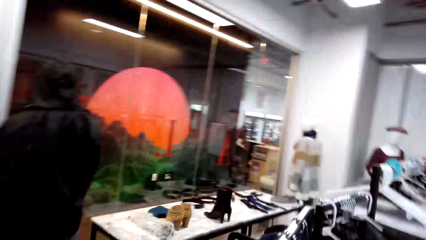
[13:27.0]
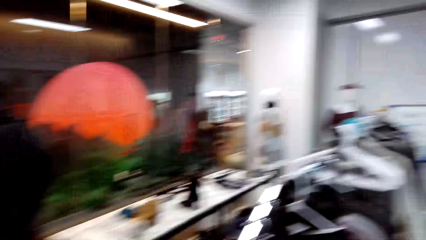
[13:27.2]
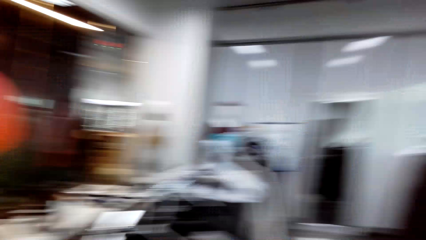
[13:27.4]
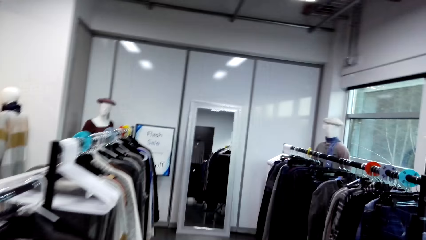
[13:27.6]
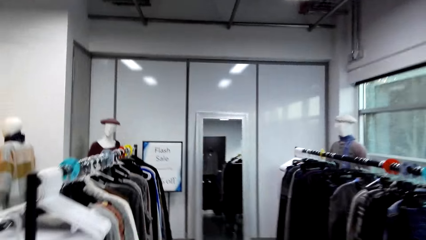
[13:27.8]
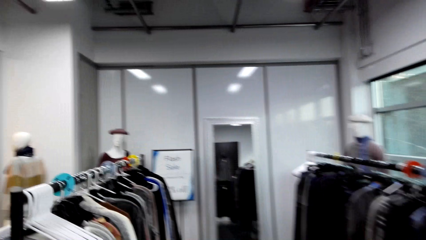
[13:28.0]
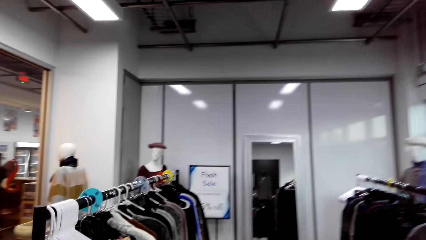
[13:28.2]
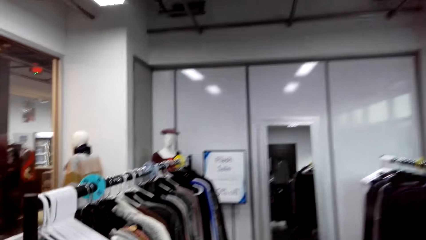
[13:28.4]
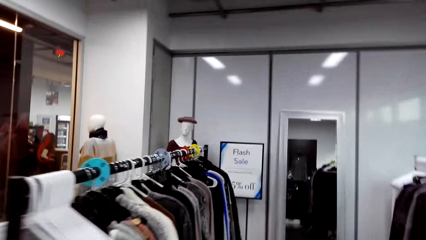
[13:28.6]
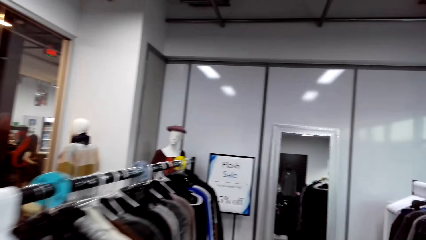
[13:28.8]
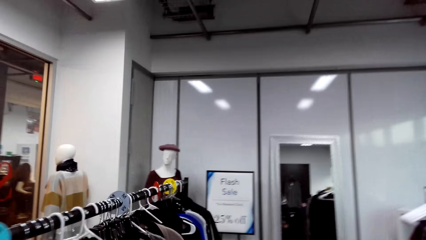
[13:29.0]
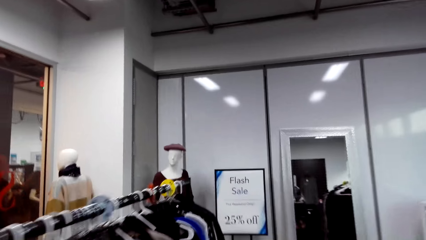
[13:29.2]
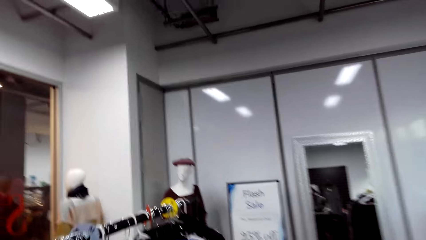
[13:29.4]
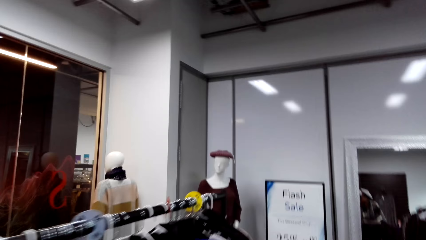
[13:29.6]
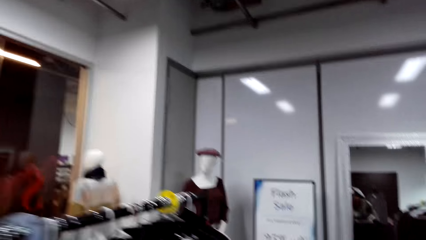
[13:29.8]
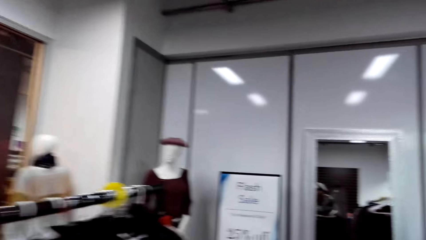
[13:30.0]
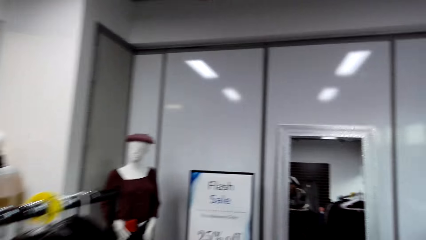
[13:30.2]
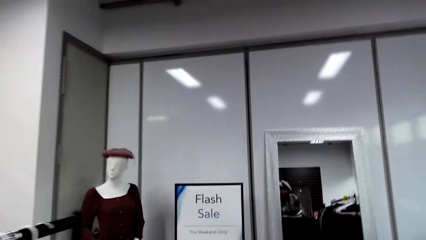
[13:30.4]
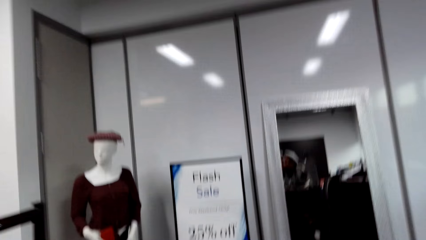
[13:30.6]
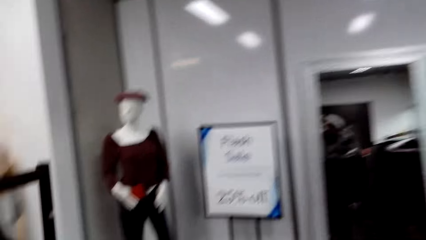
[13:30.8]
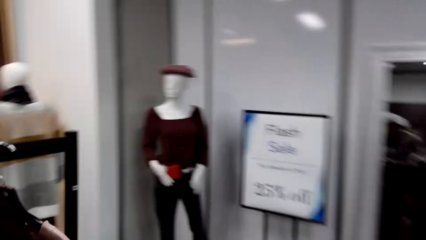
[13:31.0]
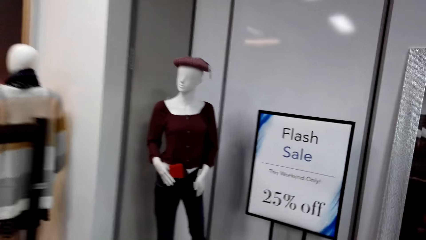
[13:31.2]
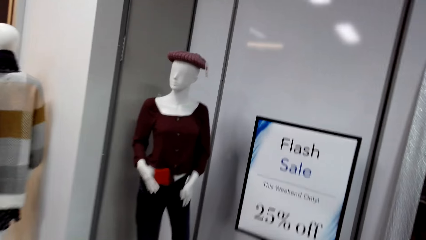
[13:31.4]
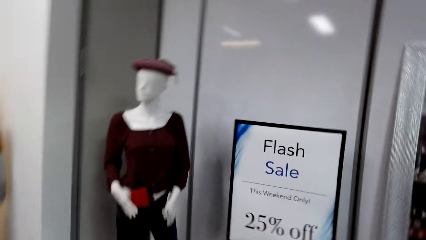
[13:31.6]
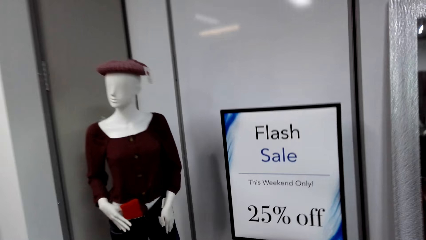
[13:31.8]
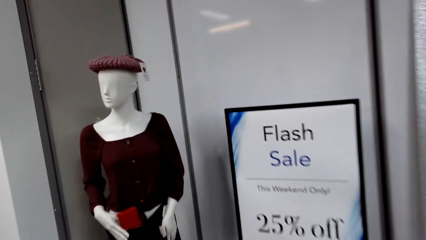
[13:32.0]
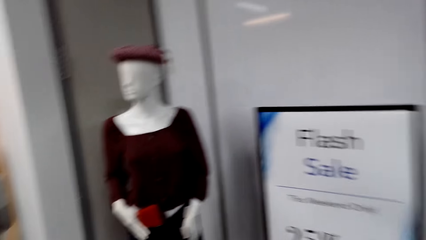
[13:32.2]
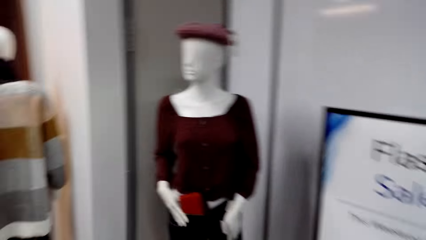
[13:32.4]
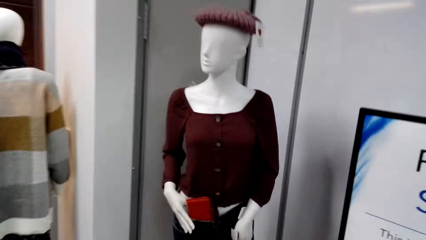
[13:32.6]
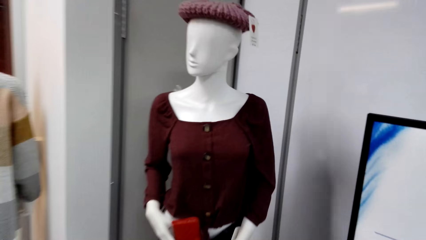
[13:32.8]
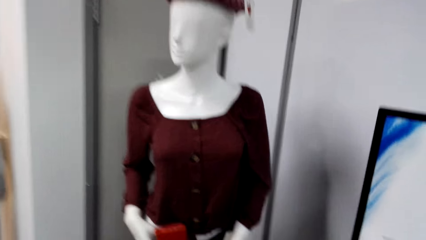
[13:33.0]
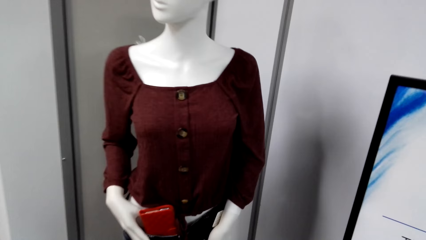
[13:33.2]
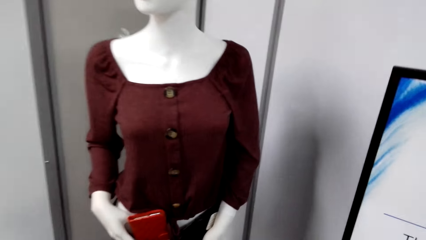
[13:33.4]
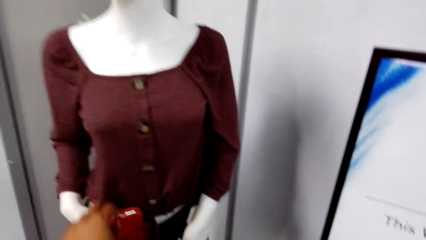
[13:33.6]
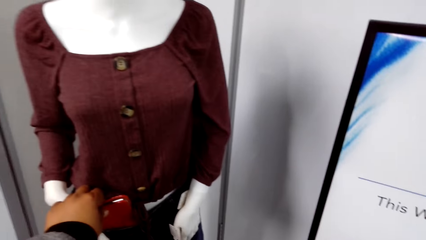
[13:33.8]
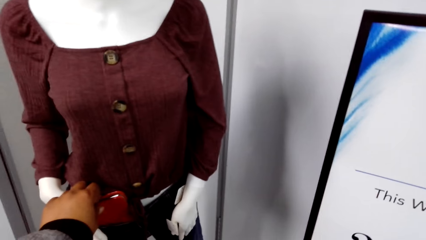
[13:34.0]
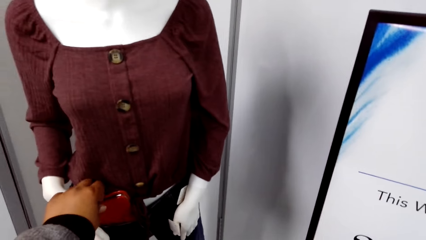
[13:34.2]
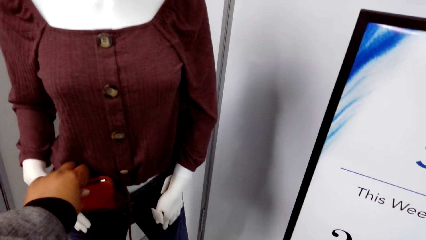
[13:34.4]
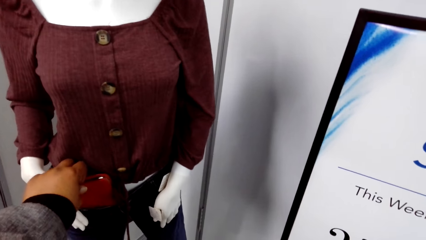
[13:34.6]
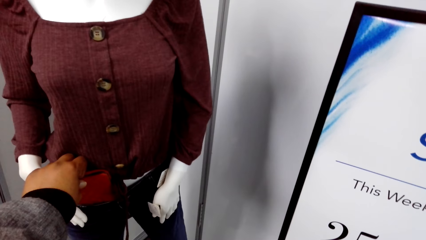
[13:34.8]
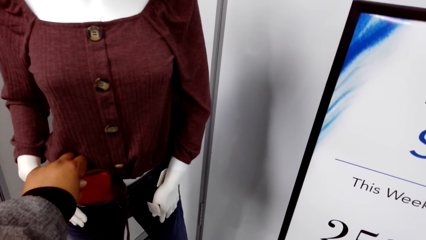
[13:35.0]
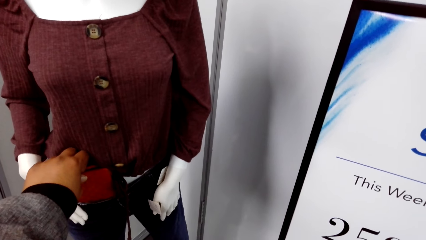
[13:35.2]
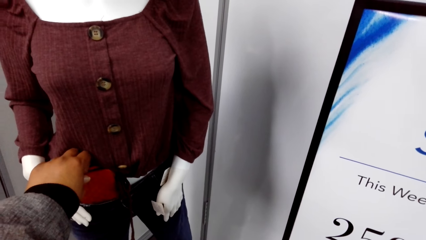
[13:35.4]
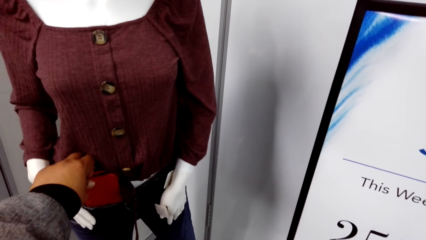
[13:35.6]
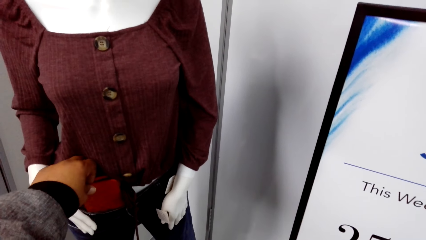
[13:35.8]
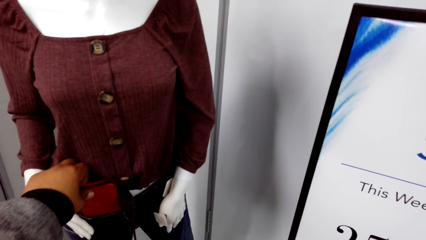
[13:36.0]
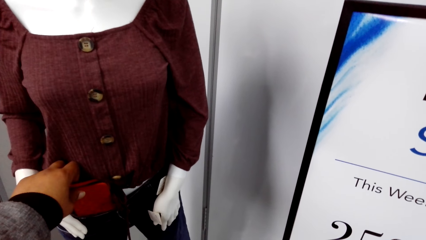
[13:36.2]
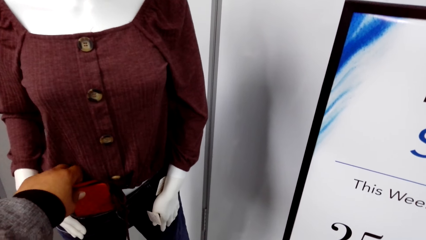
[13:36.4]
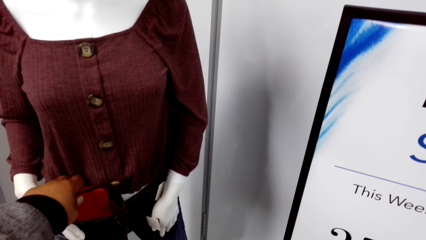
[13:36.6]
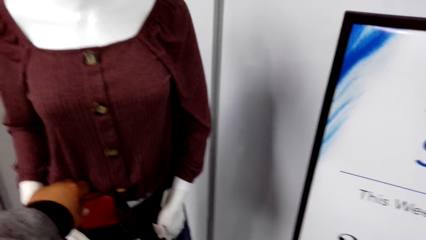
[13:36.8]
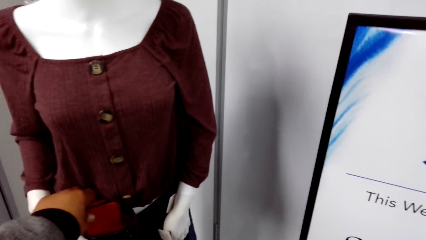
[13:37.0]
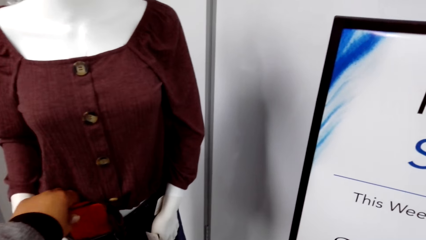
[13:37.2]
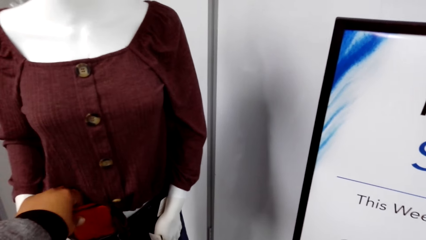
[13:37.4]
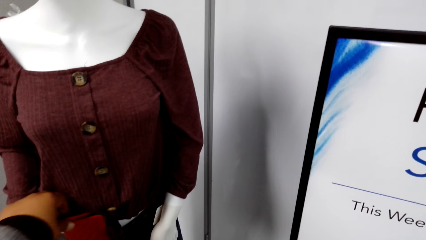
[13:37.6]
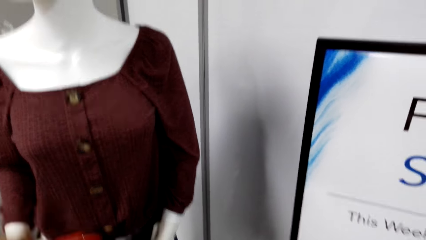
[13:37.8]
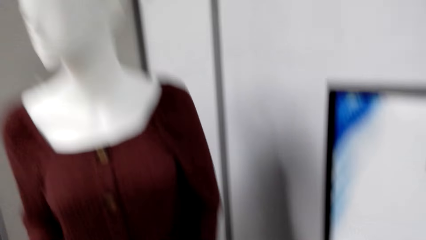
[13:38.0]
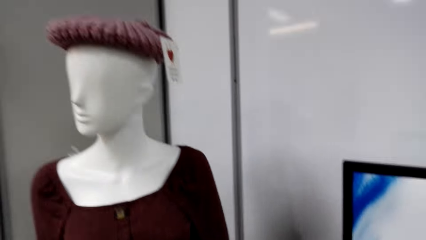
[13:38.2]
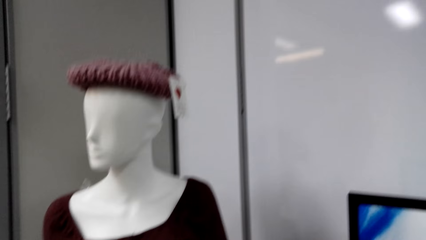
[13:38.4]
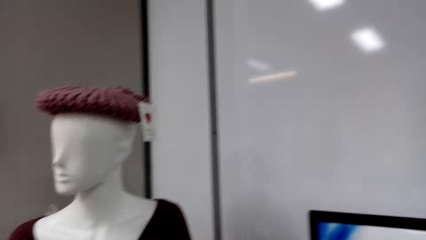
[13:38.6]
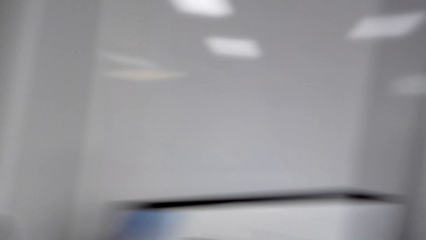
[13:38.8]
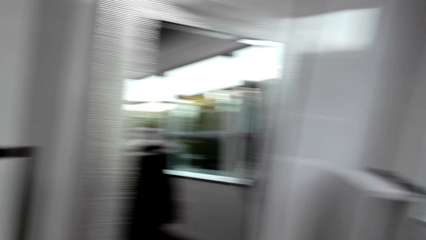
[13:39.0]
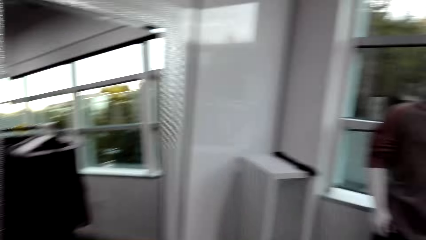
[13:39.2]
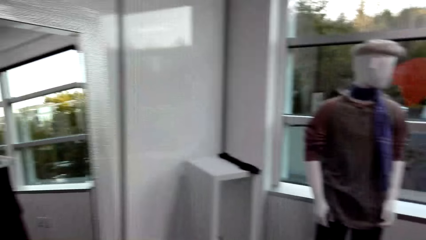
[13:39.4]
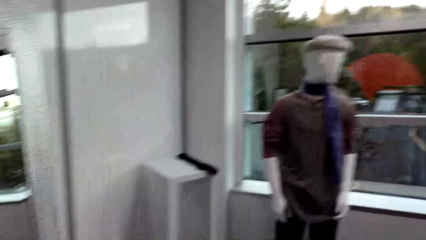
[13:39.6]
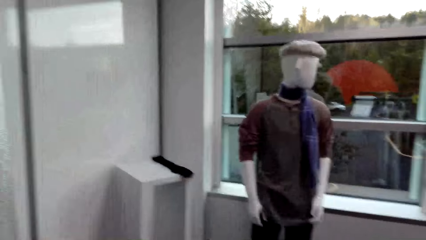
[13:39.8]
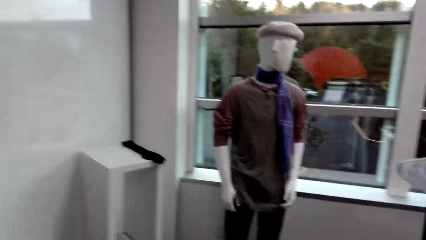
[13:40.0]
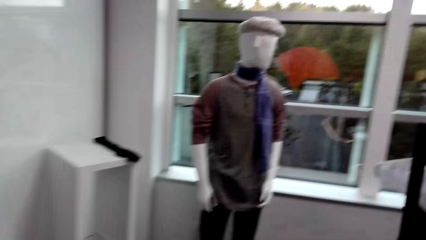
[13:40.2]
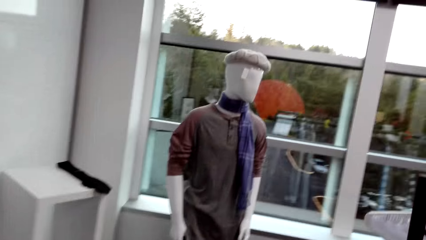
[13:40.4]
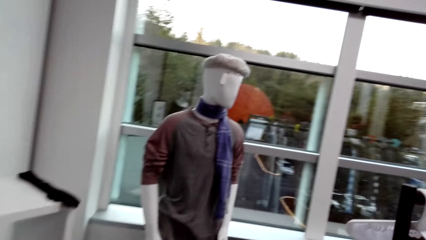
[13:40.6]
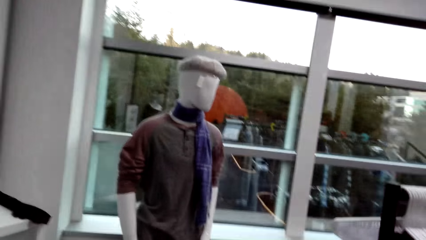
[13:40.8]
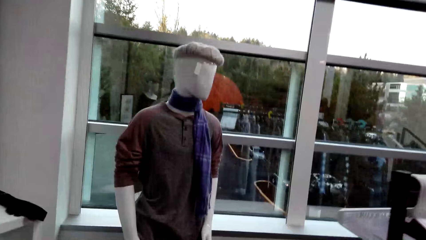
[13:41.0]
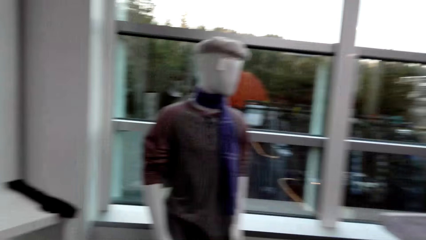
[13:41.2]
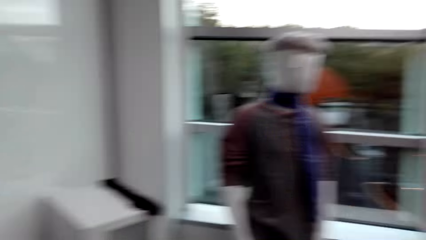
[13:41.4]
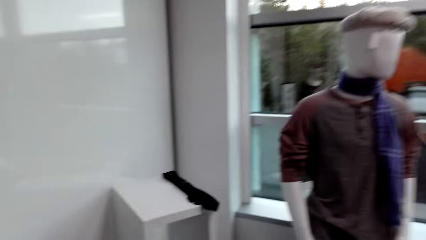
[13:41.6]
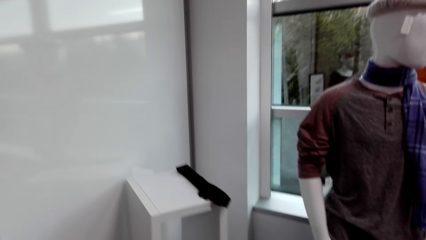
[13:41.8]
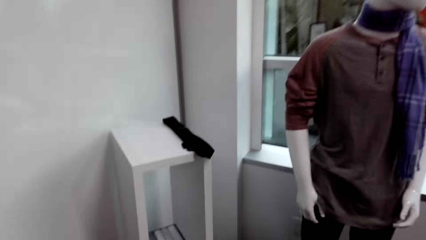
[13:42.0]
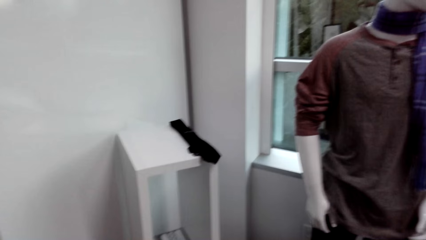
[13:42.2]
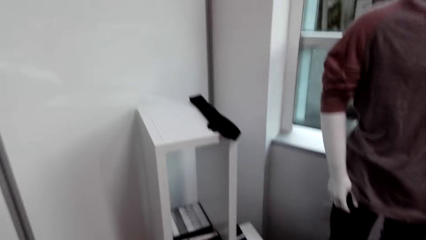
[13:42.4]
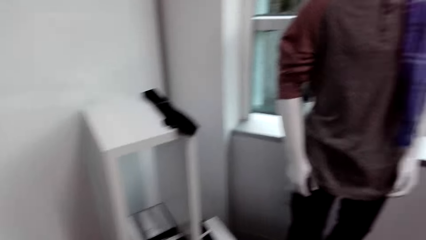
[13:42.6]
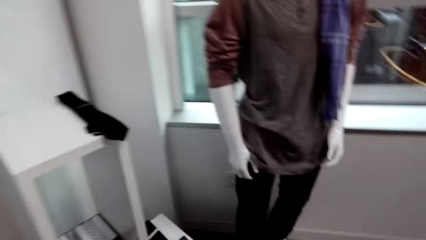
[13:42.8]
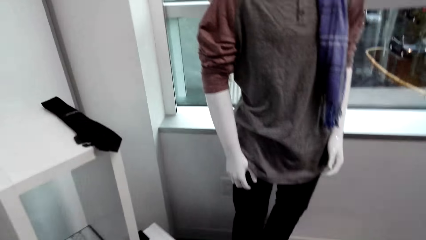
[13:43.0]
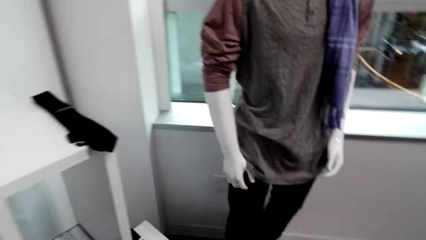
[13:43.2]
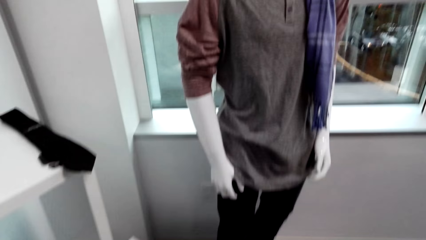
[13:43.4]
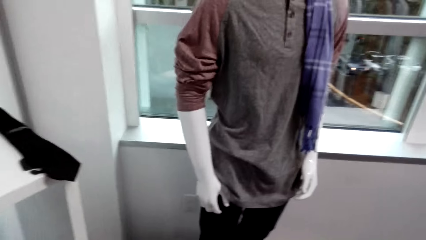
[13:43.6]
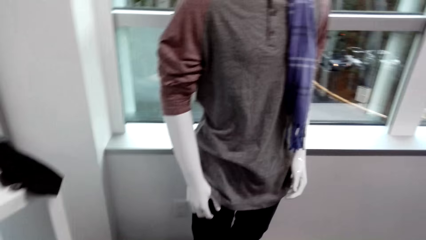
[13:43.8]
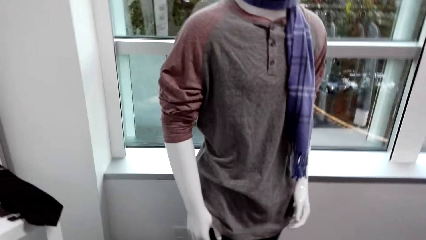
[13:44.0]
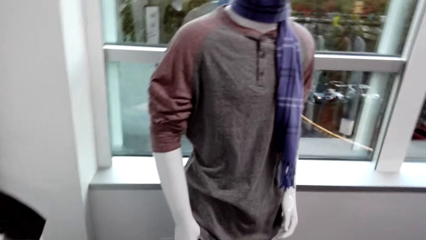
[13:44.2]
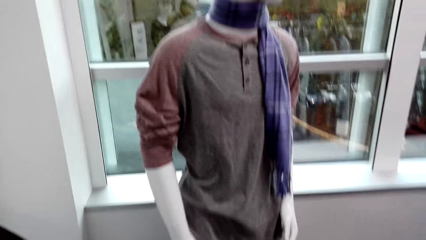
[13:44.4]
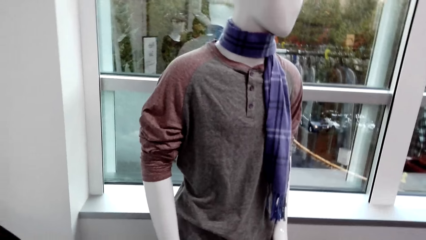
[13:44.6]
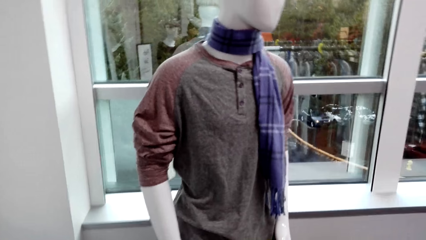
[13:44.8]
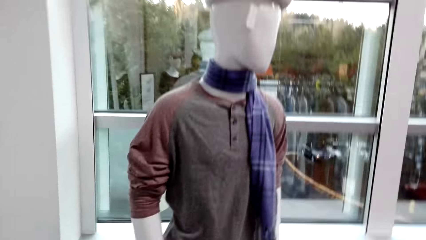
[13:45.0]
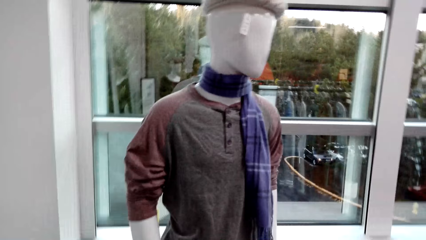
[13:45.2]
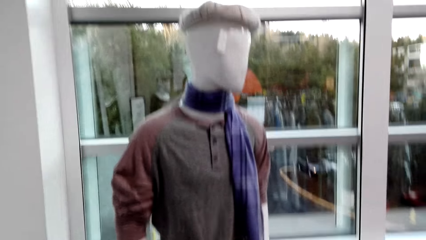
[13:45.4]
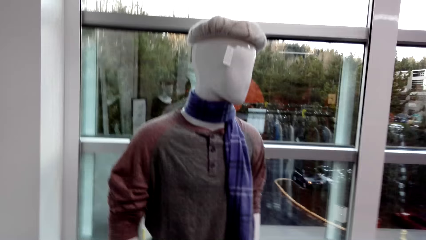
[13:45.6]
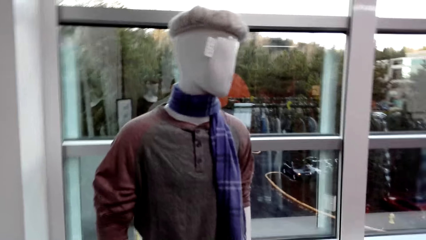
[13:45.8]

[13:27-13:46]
The camera wearer walks around. He touches a red waist purse on a mannequin with his left hand. He picks up a pouch.
